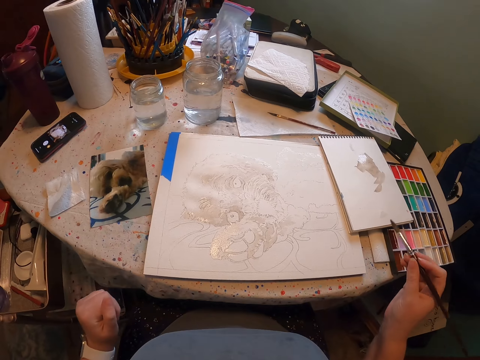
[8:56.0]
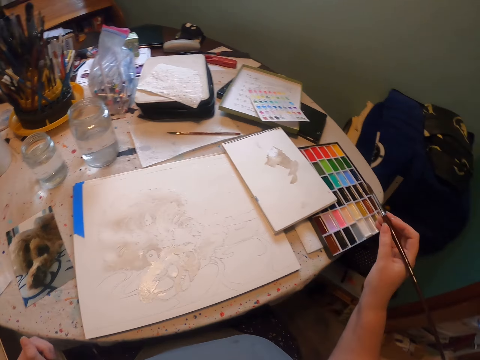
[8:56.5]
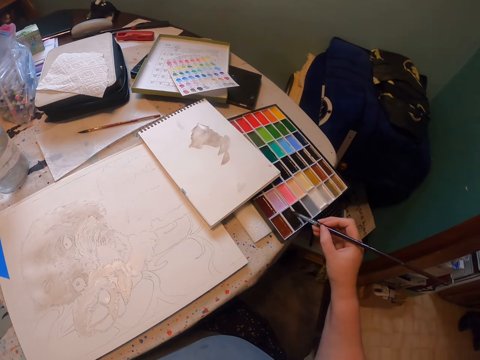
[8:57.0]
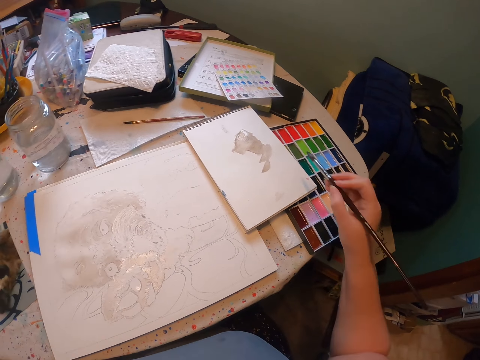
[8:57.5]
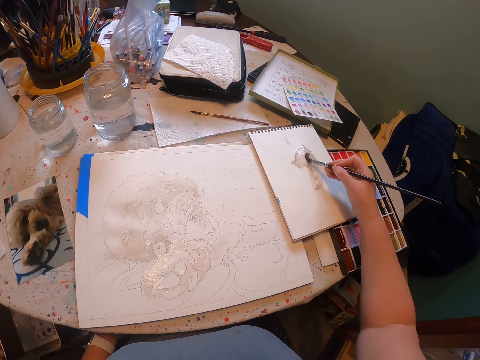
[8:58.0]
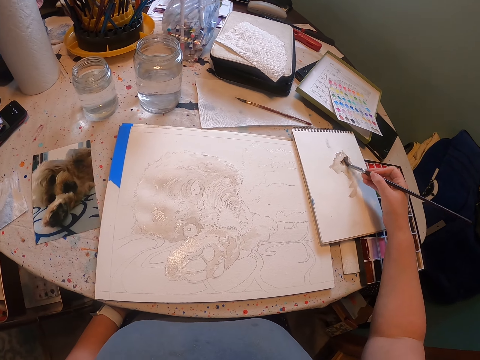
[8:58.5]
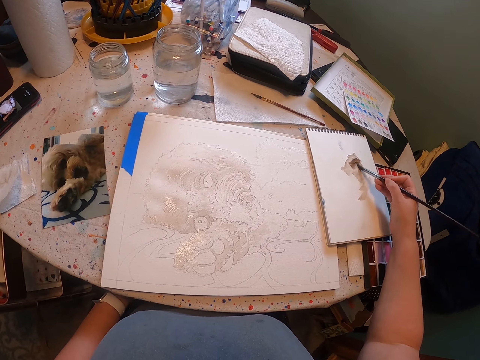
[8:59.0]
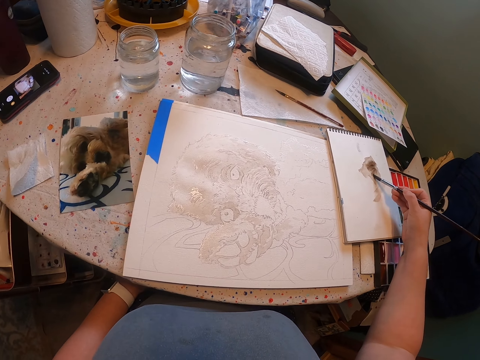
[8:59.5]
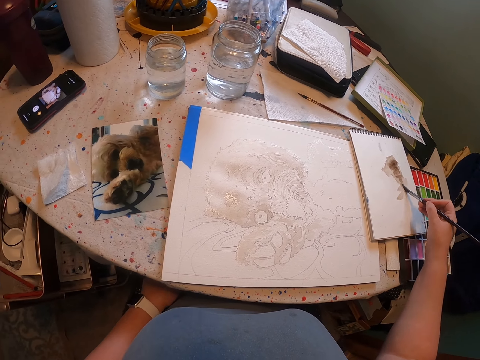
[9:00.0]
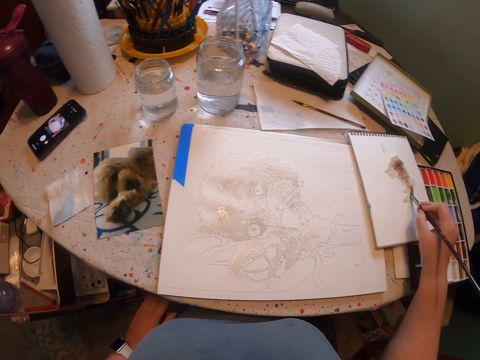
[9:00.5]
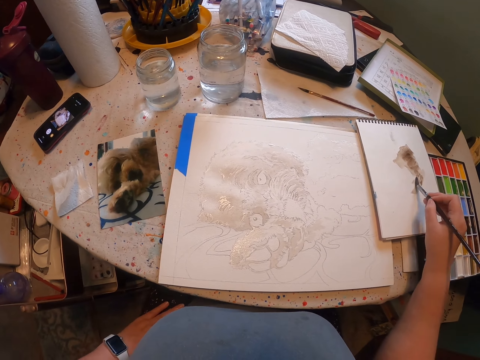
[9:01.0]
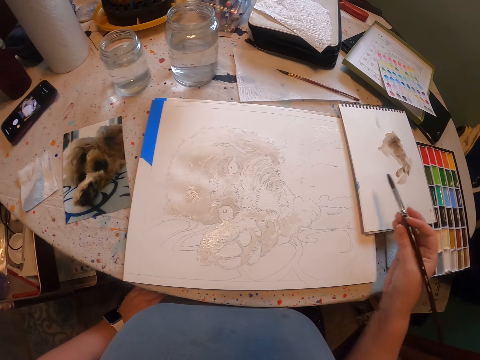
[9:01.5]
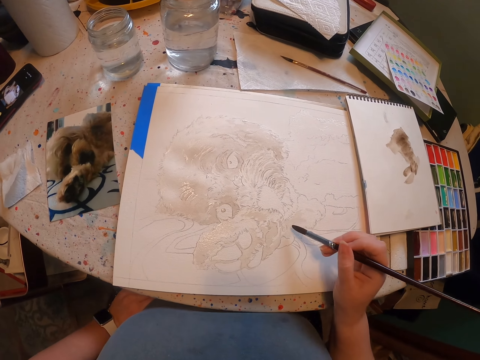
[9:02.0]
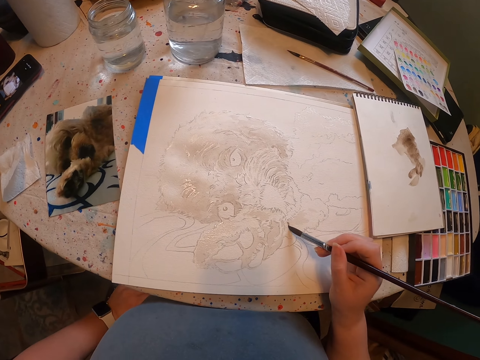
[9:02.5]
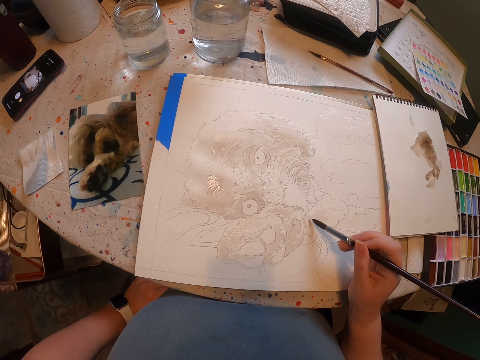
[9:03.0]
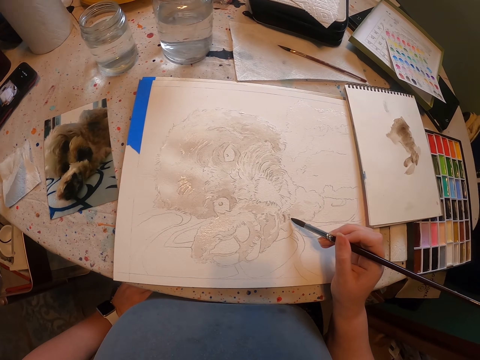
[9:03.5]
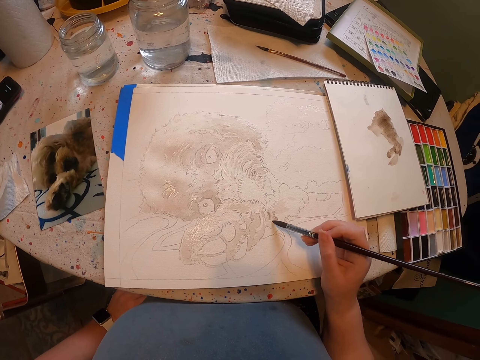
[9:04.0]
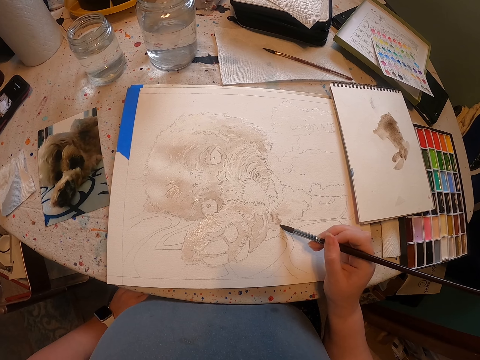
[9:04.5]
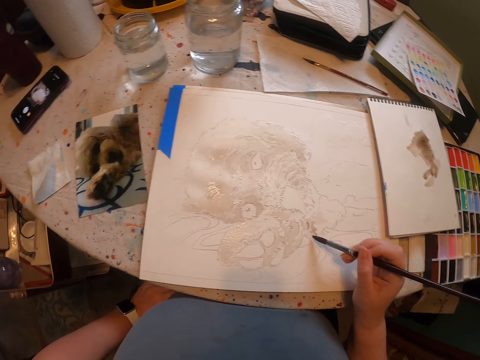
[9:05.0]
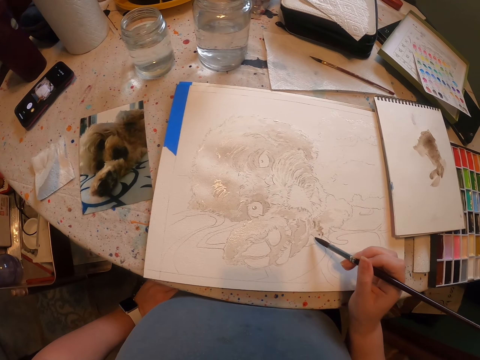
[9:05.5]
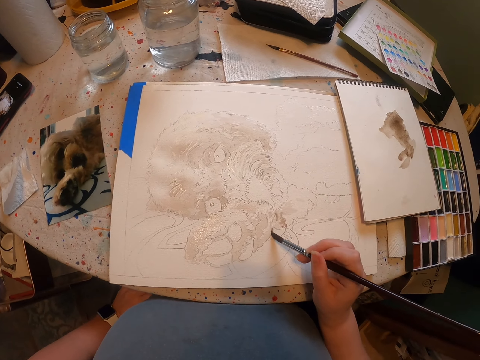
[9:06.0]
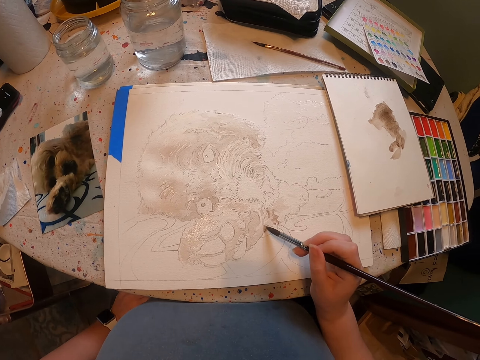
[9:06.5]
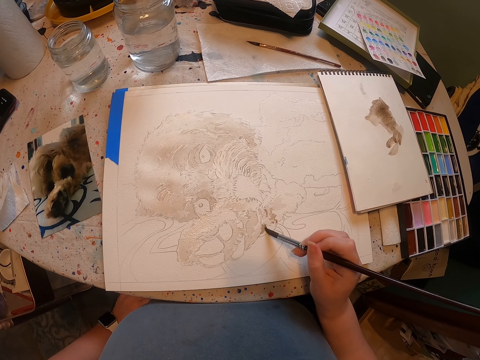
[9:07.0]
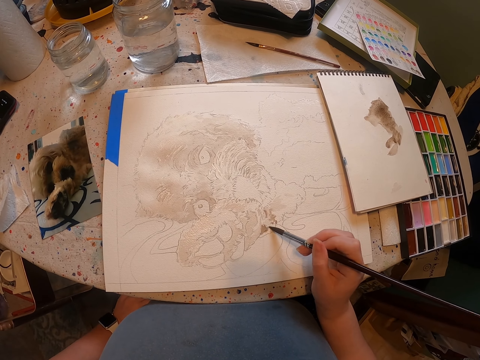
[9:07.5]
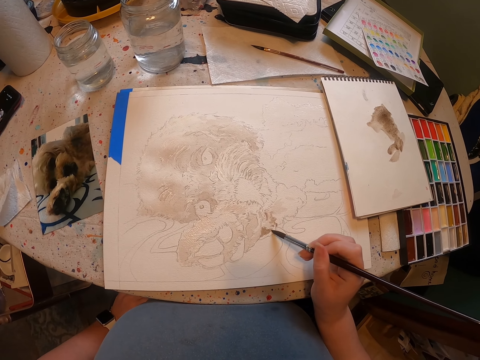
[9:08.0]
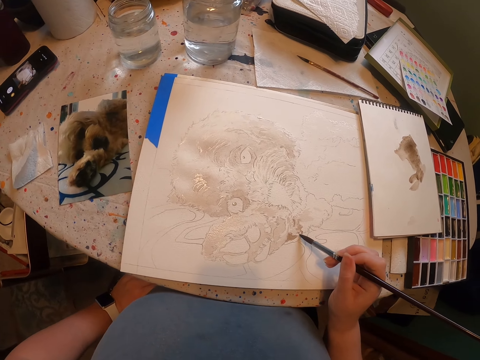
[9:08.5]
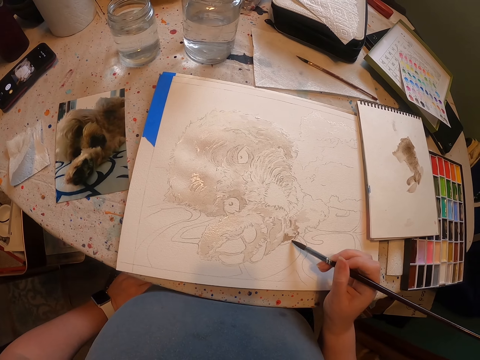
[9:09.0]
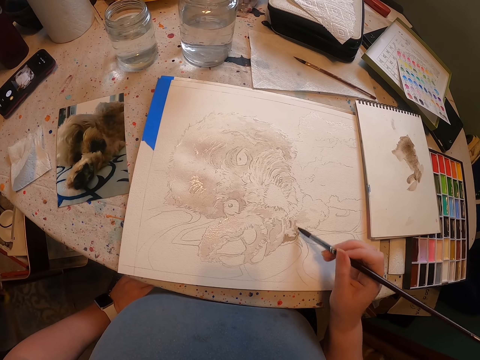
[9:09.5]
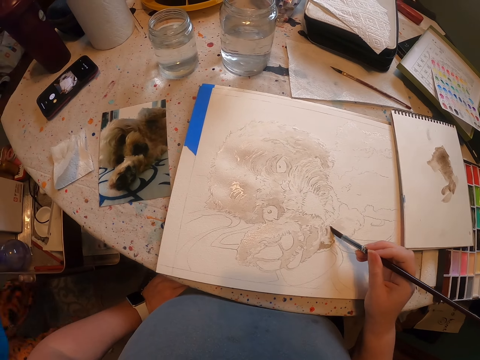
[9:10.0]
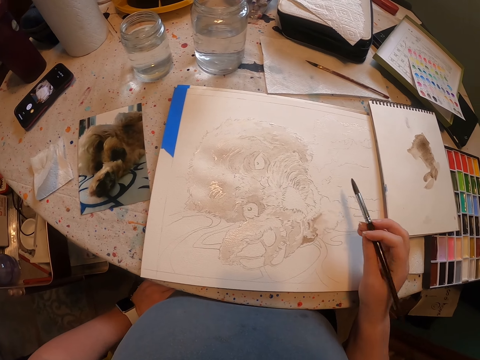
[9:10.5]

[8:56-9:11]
The camera wearer dips the brush in the paint on the paint case. They apply paint on the paper. They rub the brush on the book. They paint the sketch on the paper with the brush.

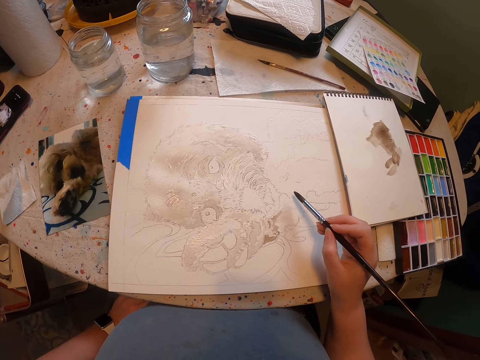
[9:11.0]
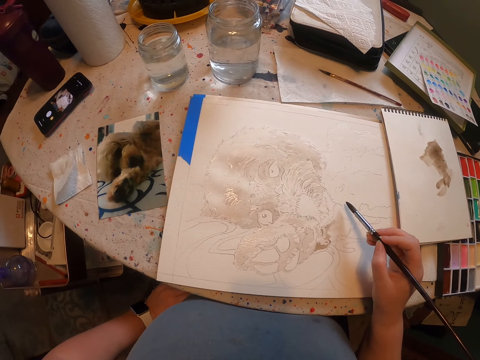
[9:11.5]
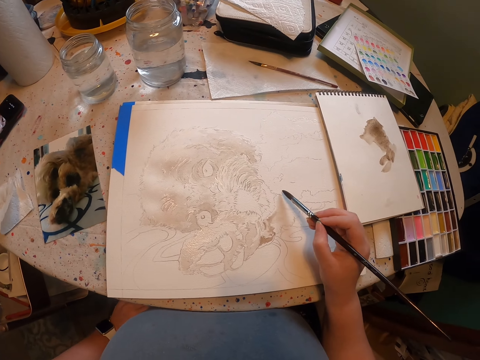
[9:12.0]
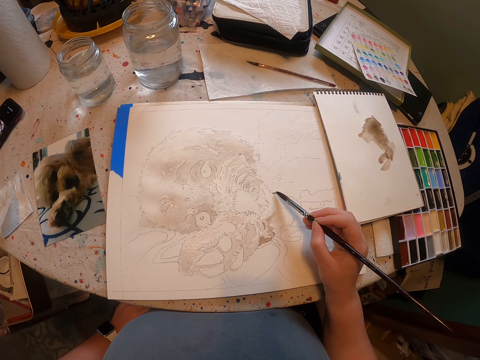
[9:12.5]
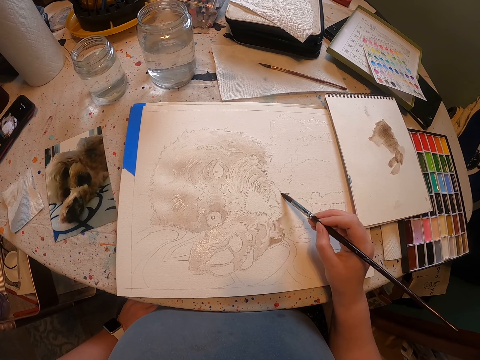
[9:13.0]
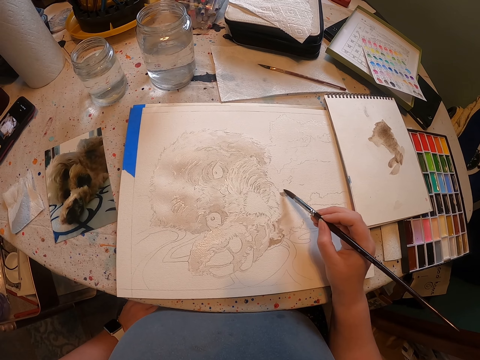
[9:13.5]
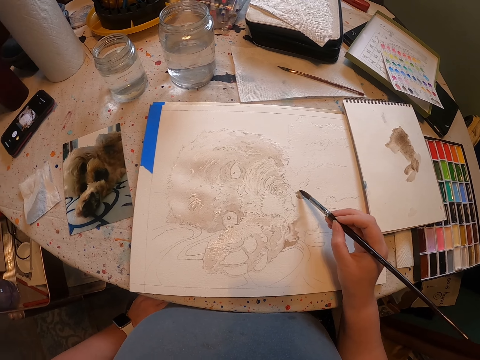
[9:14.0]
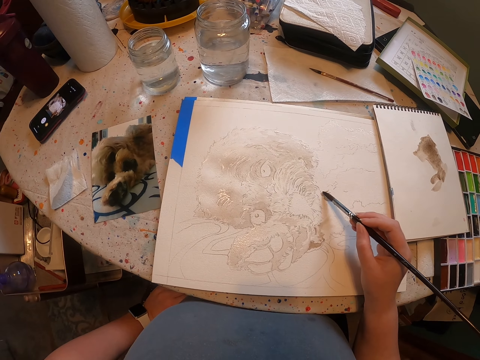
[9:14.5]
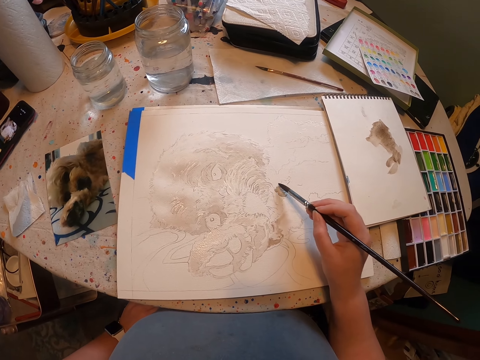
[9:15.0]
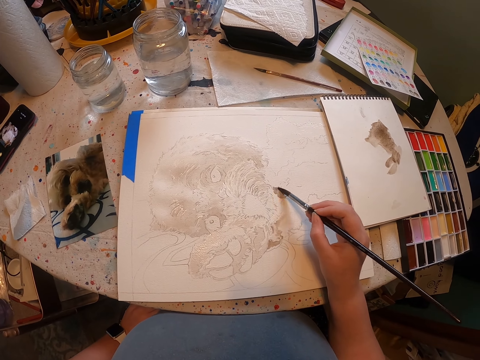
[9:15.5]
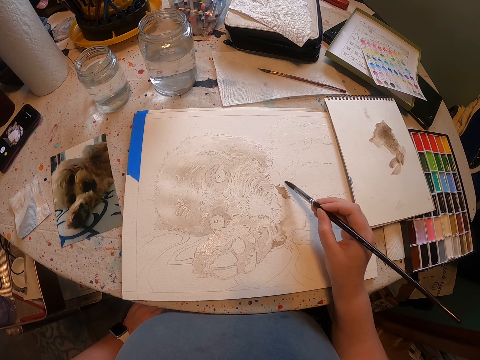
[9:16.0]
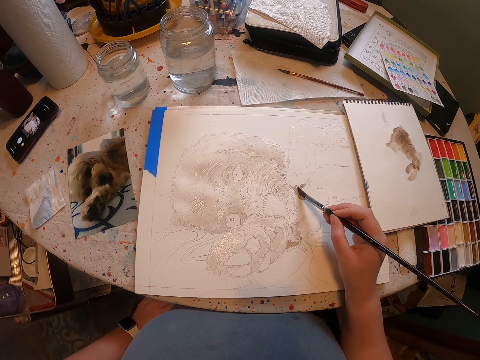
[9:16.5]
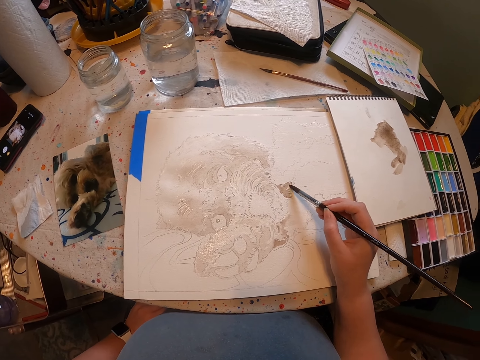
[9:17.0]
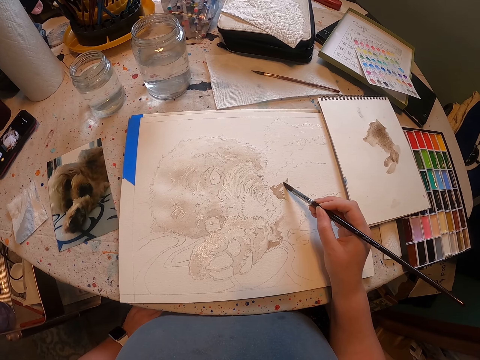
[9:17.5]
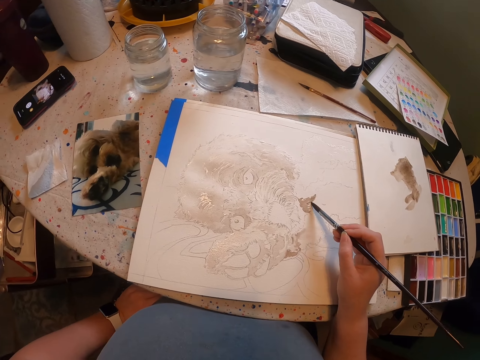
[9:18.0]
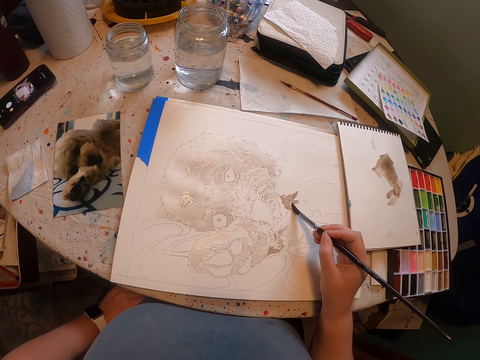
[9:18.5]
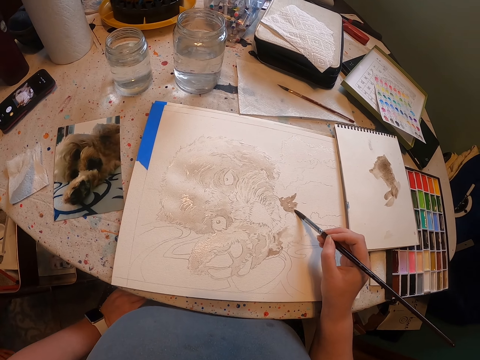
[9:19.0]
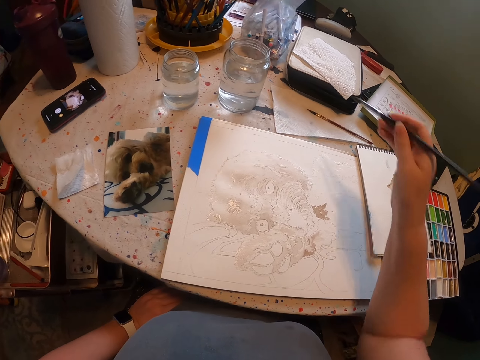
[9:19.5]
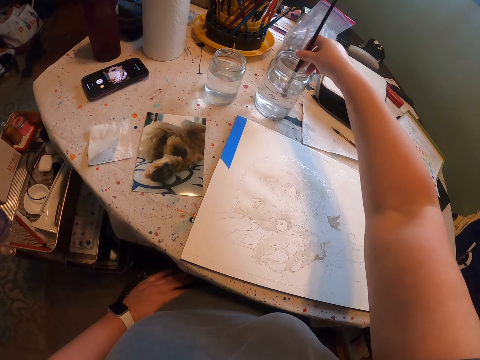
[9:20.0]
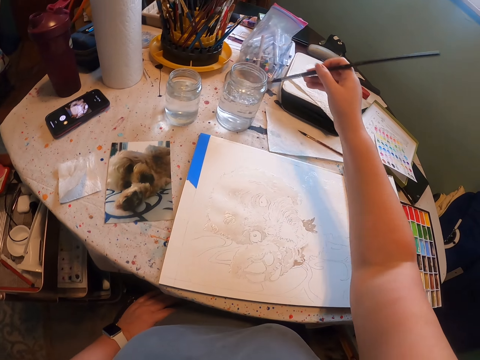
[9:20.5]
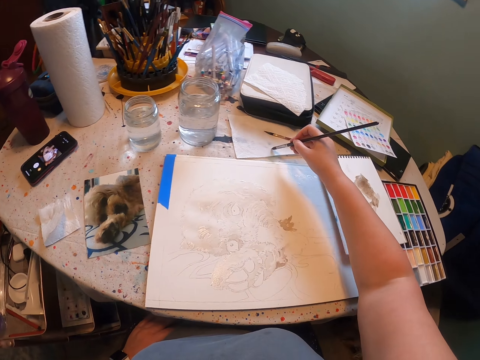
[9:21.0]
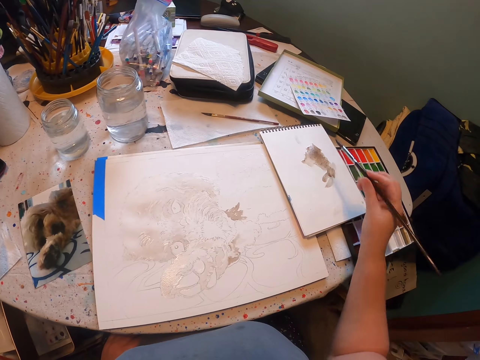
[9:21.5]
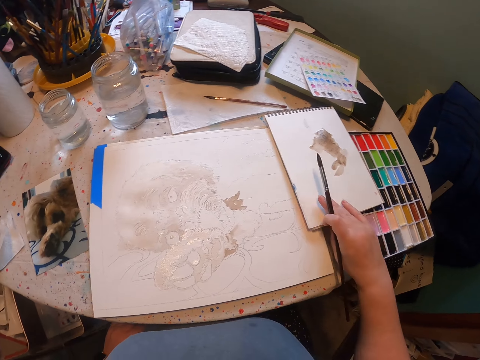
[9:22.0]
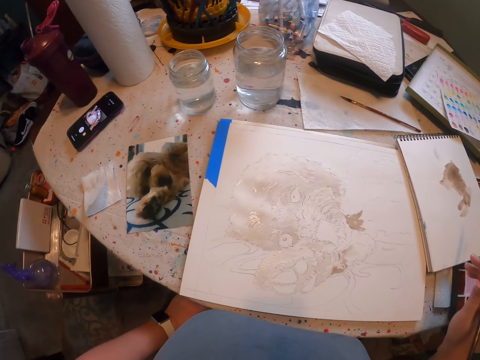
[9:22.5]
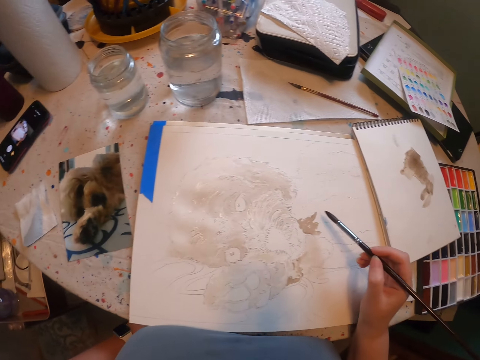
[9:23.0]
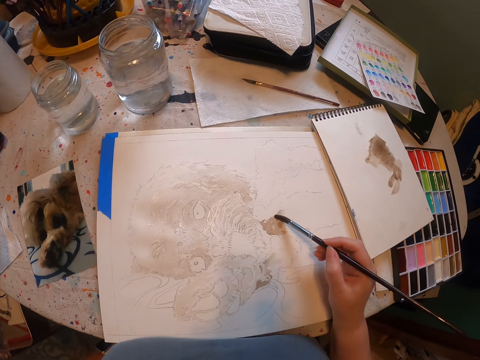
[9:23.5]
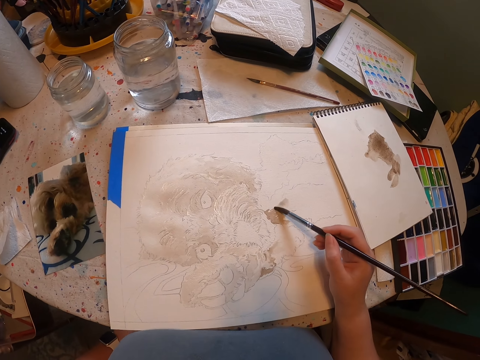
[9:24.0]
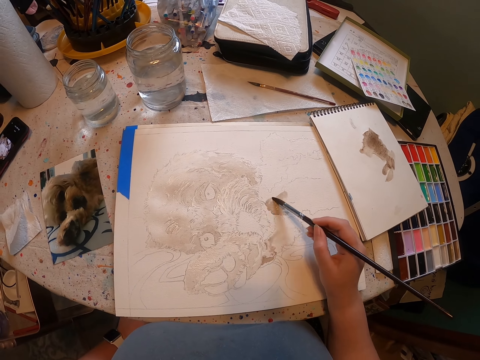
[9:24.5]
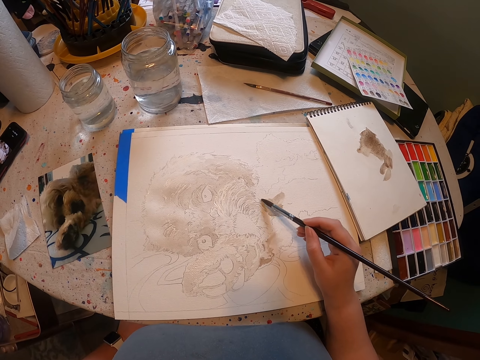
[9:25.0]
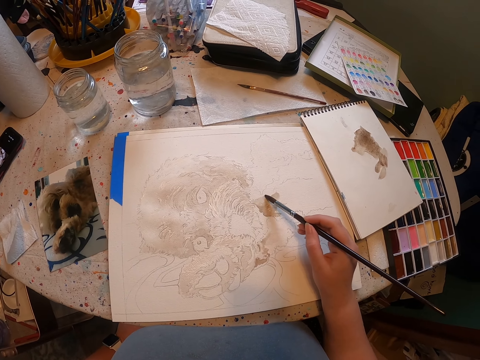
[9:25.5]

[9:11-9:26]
The camera wearer dips the brush in water. They remove the brush from the water. They move the paper. They paint the sketch on the sheet of paper with the brush.
